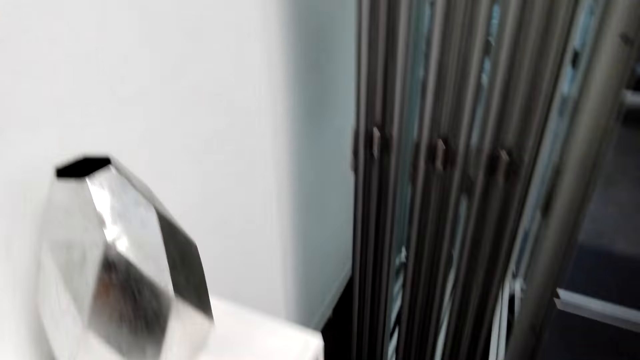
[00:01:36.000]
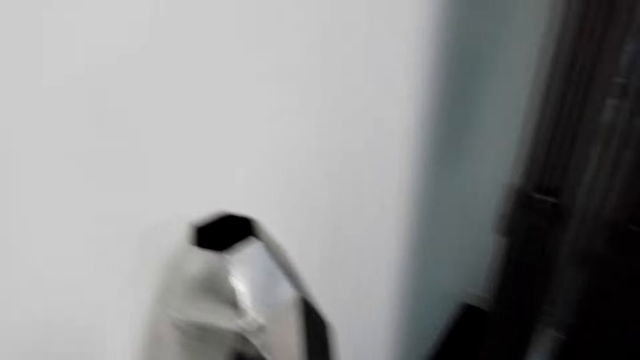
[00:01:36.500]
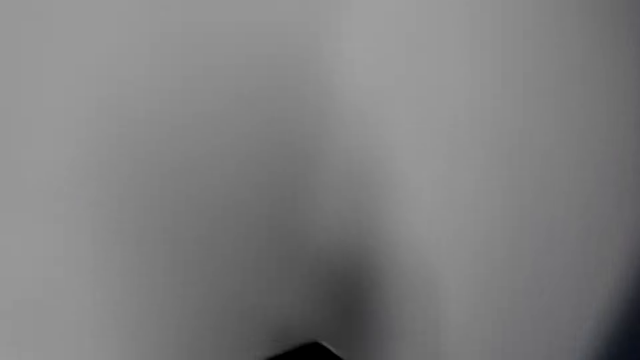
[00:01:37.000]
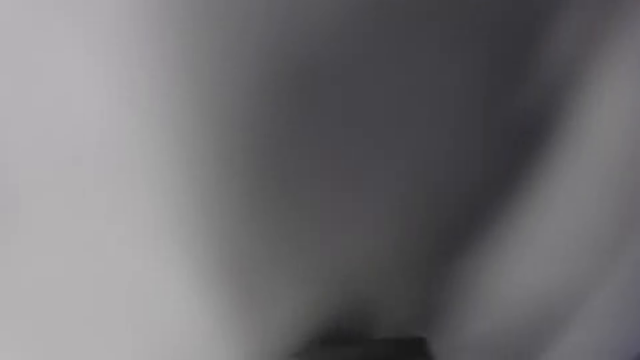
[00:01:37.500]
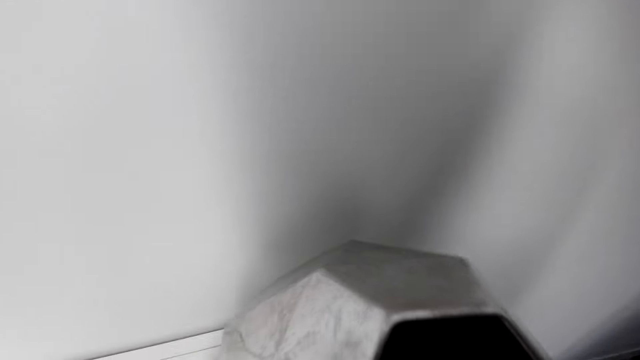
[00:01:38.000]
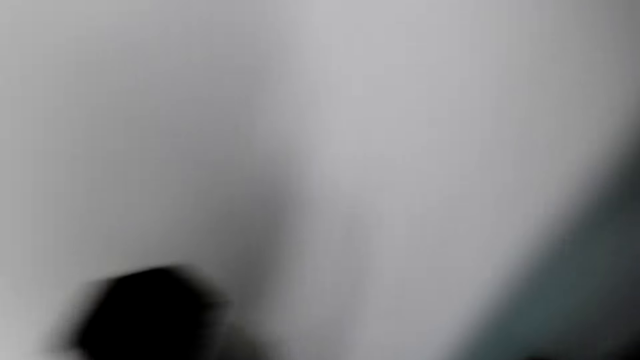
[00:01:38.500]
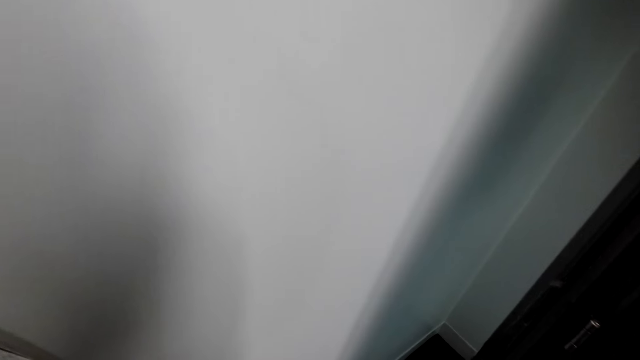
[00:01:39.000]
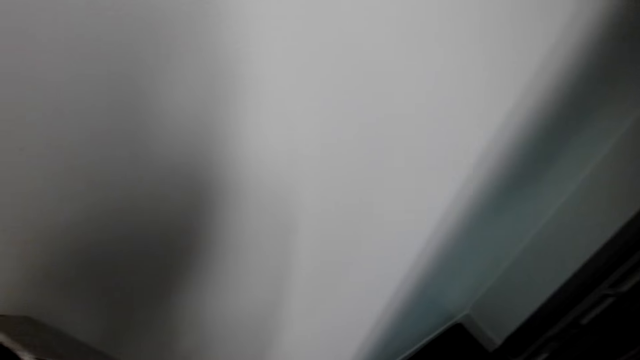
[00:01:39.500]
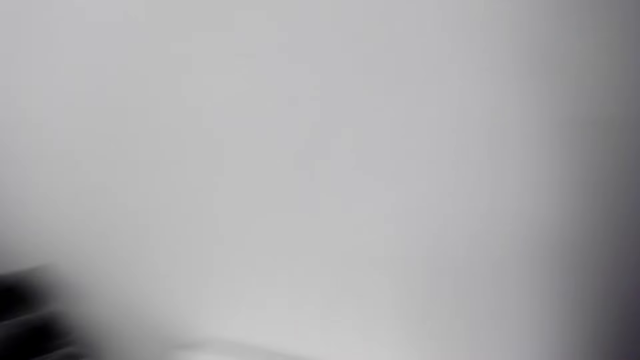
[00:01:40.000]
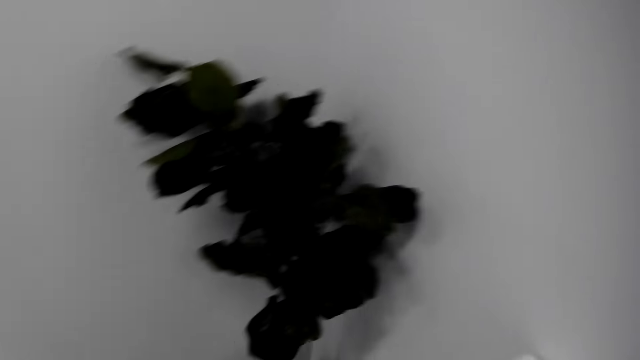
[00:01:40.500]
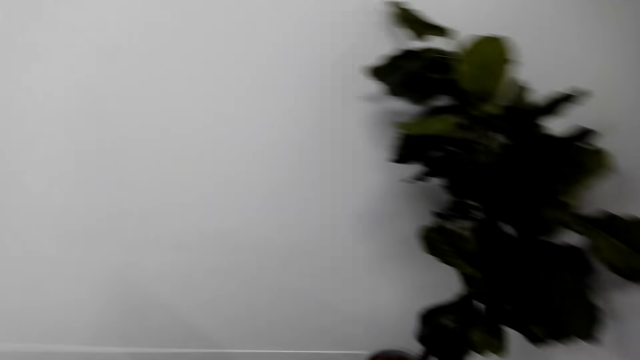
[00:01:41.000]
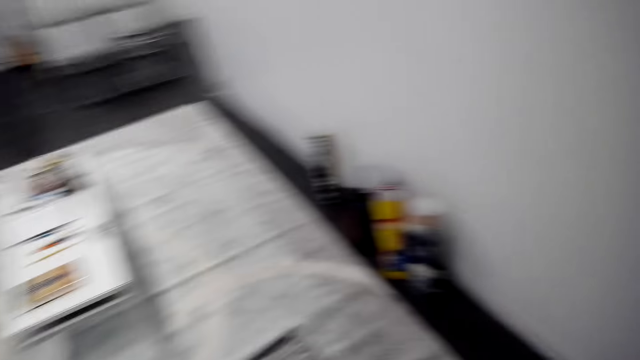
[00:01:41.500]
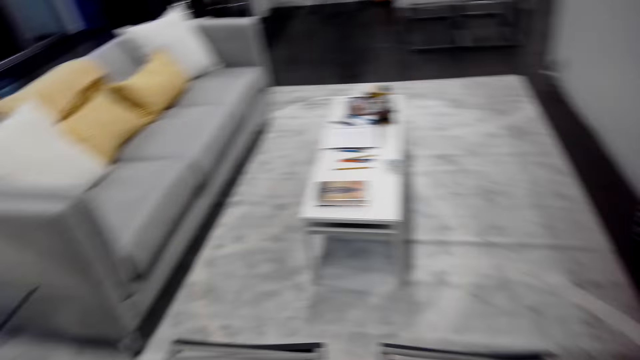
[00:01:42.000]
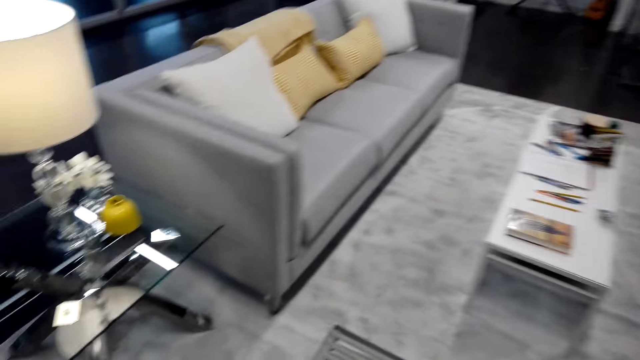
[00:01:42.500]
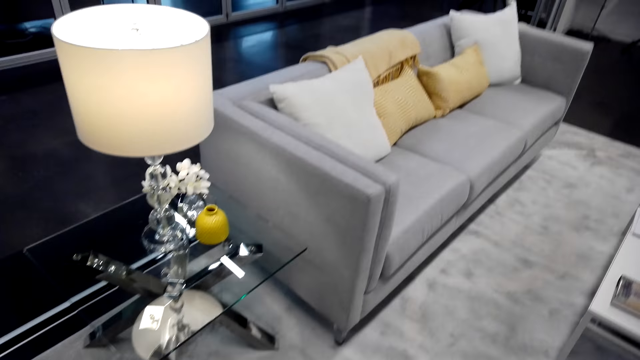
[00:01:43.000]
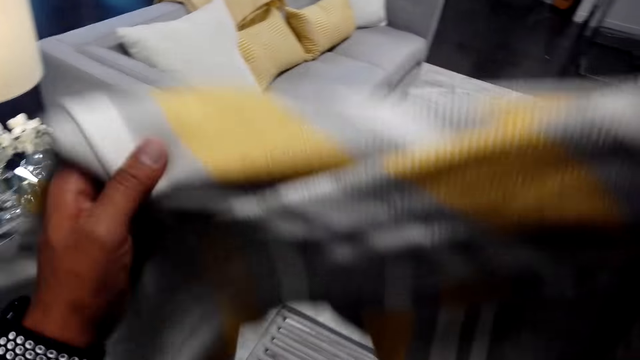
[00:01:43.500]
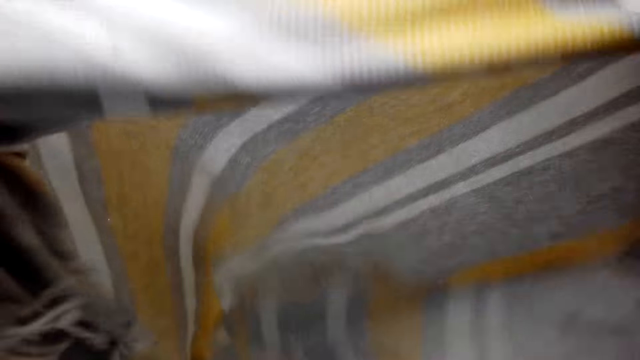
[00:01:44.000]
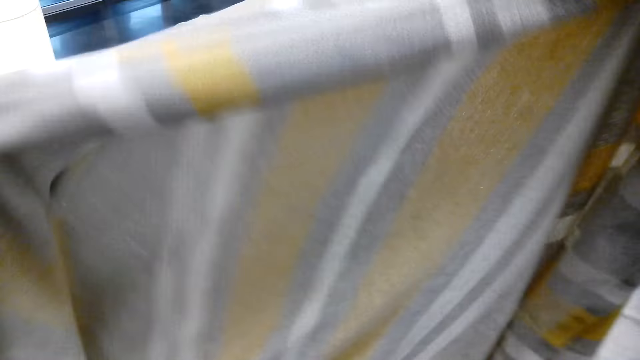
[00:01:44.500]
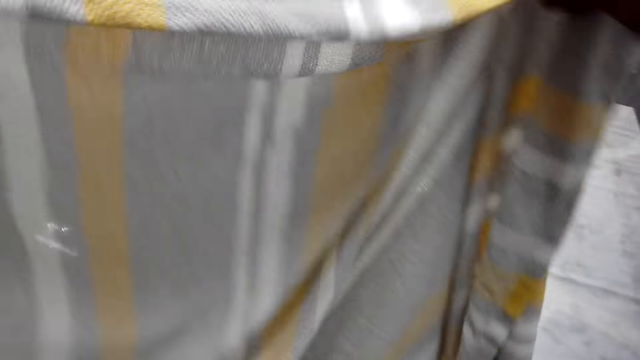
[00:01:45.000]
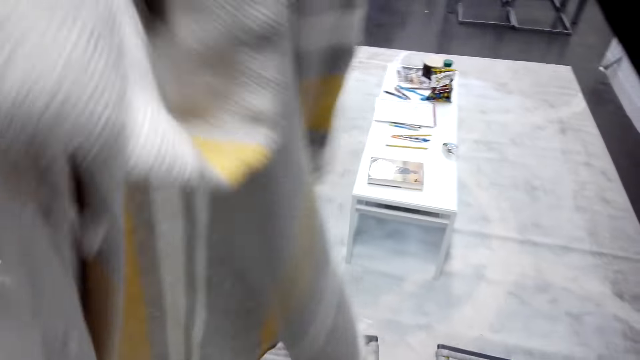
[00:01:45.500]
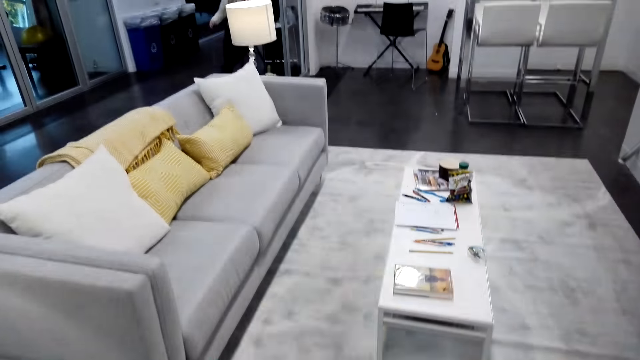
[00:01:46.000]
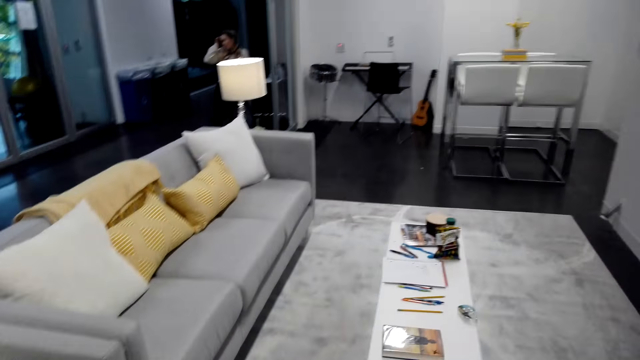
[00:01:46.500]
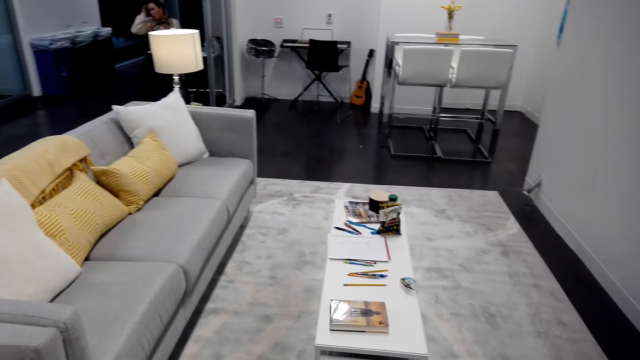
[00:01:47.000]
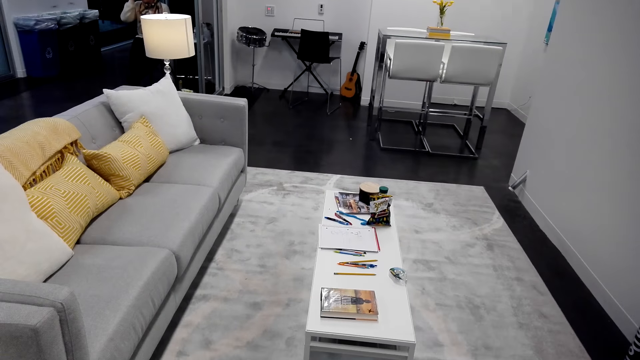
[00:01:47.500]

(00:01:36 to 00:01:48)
The camera wearer lifts something. They raise a scarf. They hold a sarong.

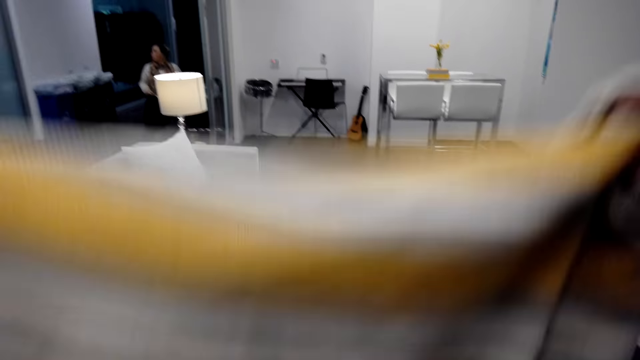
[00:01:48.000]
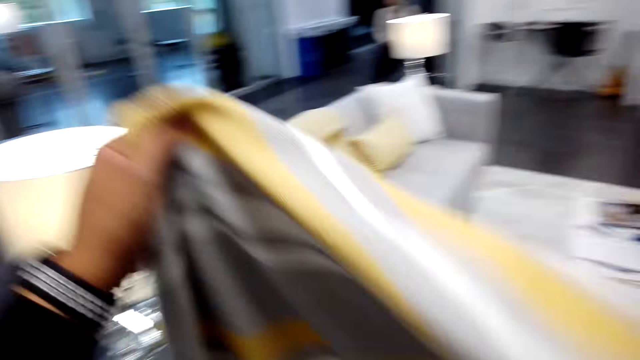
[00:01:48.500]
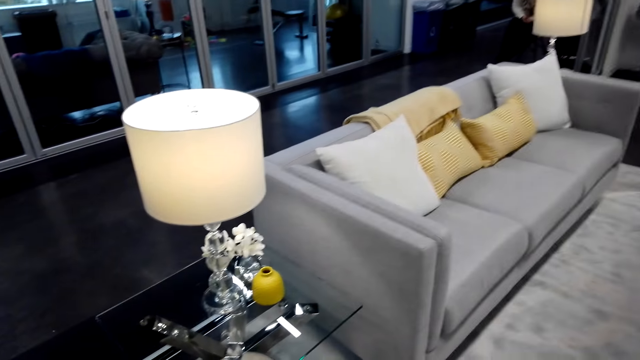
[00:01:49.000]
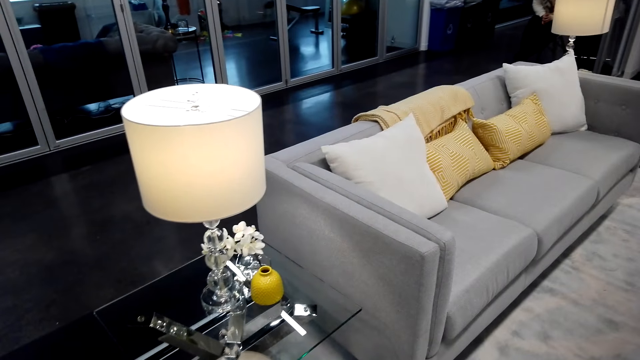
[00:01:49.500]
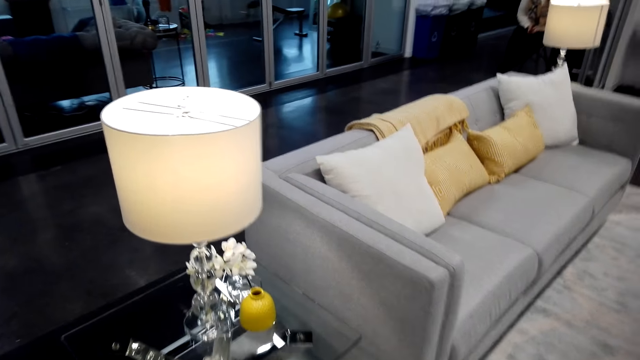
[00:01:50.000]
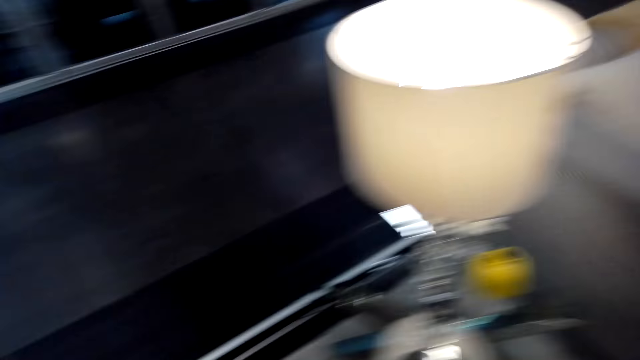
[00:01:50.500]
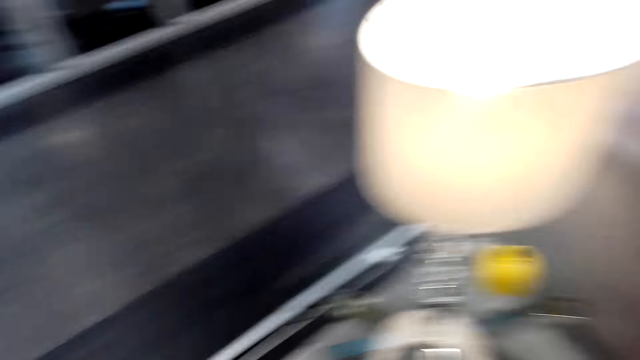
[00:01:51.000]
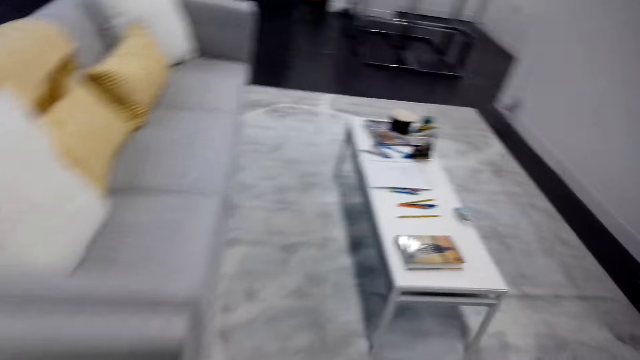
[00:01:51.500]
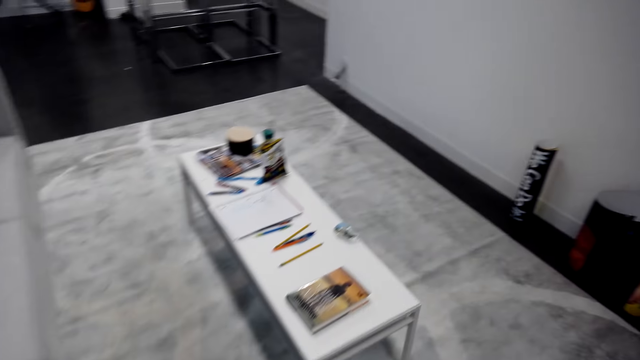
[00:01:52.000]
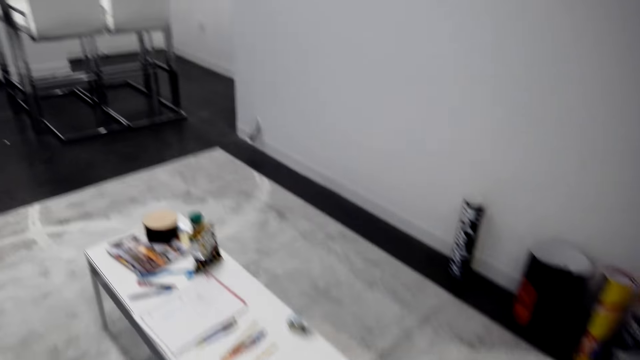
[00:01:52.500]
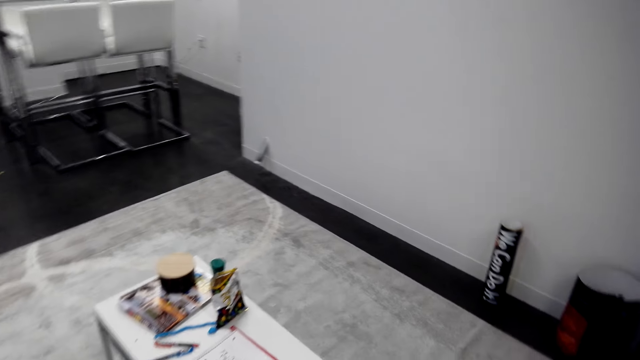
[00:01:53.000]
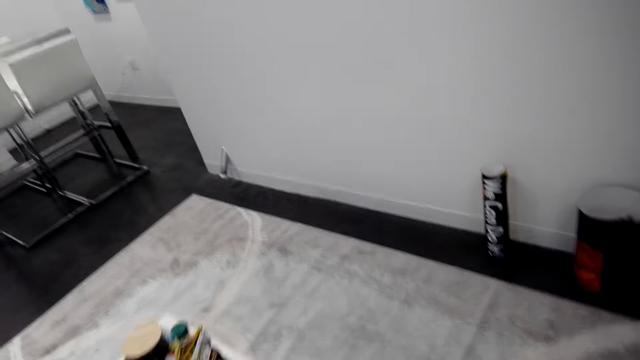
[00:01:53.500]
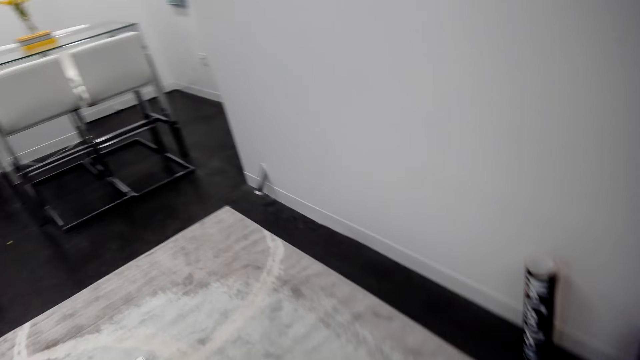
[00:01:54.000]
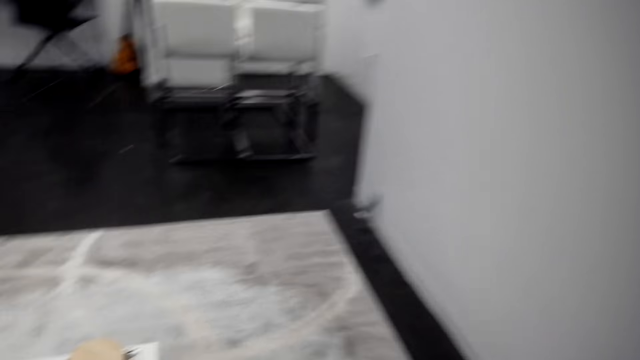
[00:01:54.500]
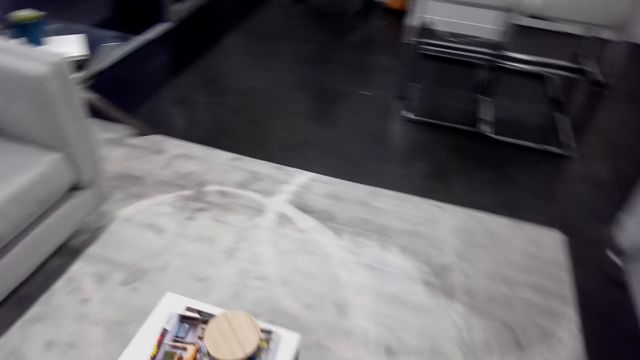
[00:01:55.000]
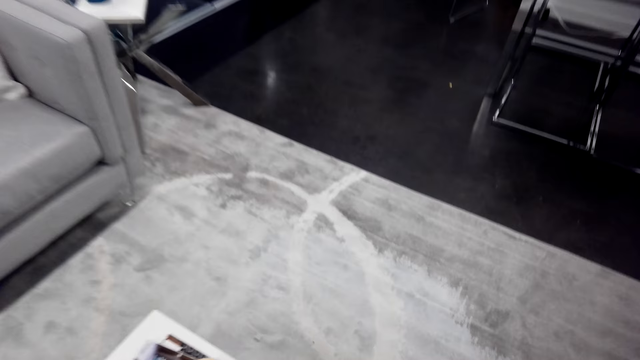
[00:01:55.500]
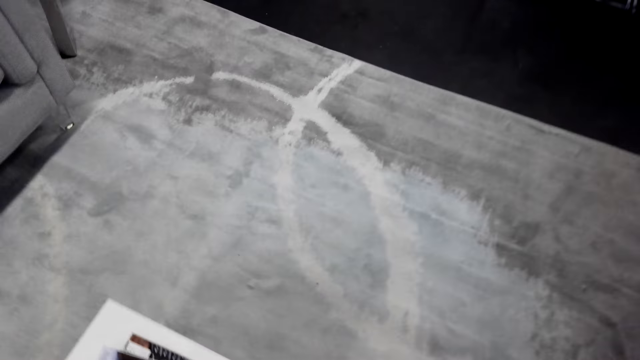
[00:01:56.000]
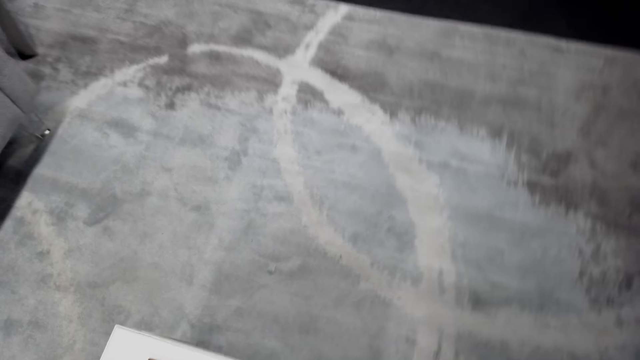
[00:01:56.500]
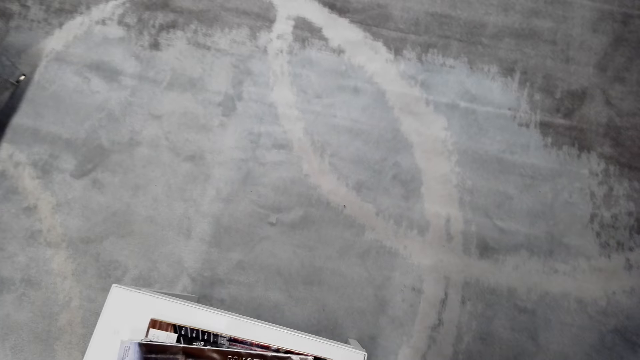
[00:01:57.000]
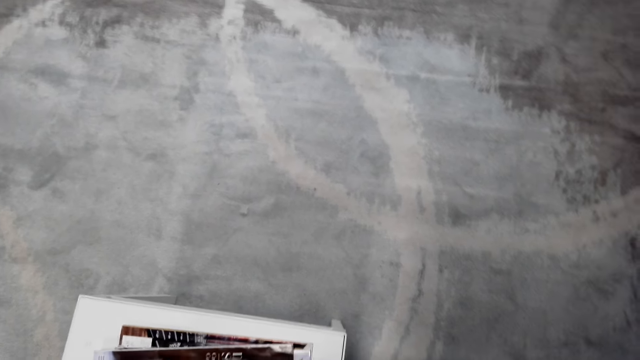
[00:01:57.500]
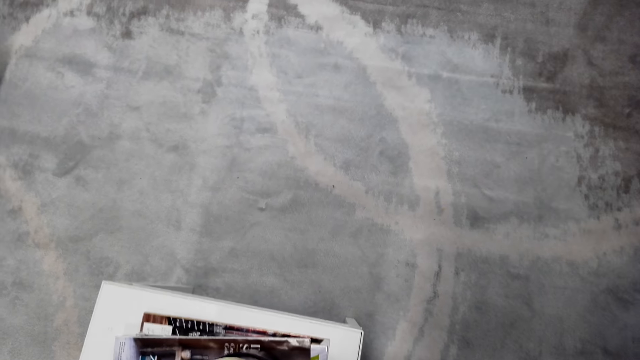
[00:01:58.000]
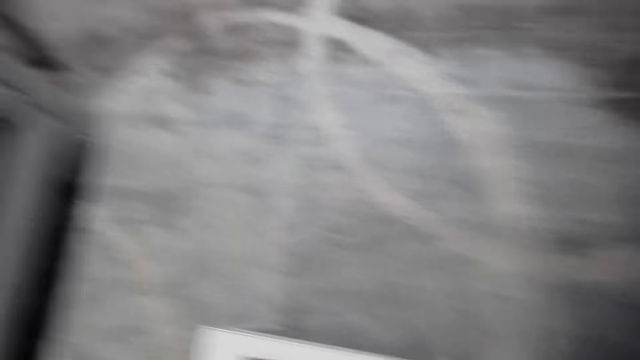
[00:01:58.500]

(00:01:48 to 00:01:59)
The camera wearer puts a scarf down. They walk around.
